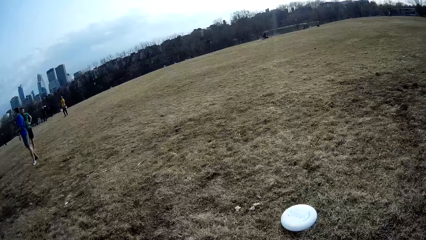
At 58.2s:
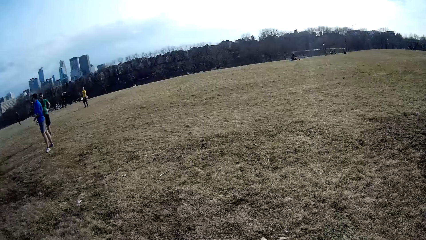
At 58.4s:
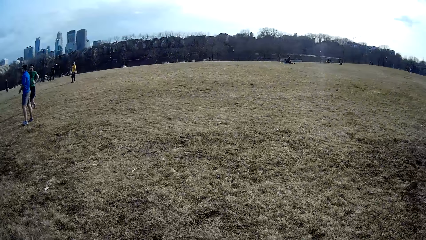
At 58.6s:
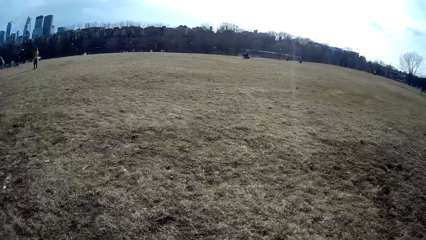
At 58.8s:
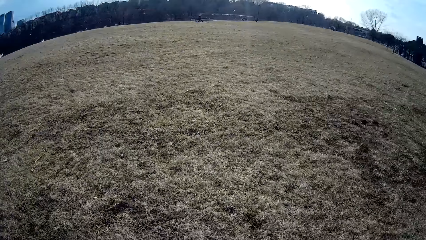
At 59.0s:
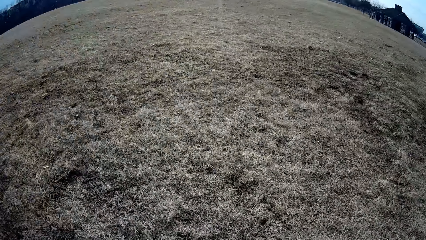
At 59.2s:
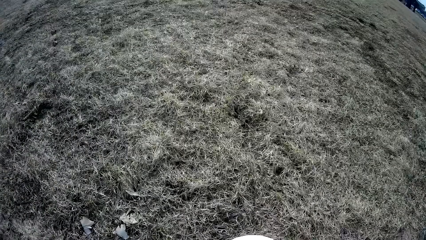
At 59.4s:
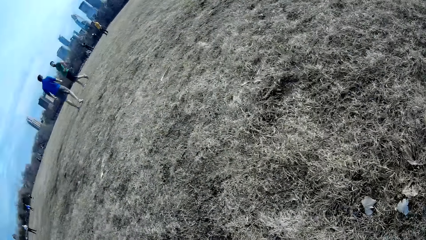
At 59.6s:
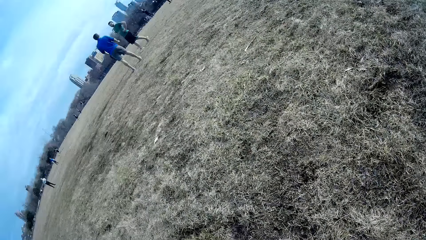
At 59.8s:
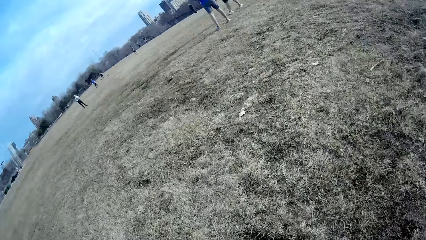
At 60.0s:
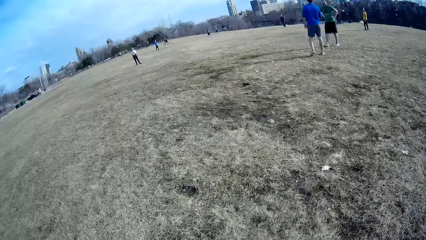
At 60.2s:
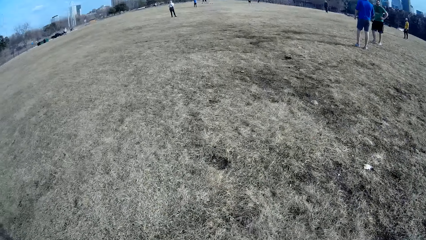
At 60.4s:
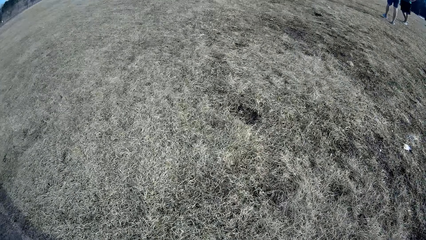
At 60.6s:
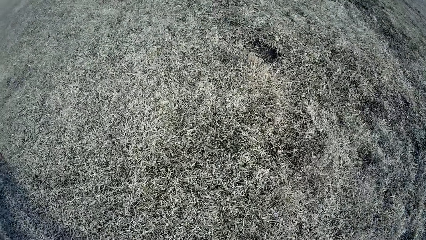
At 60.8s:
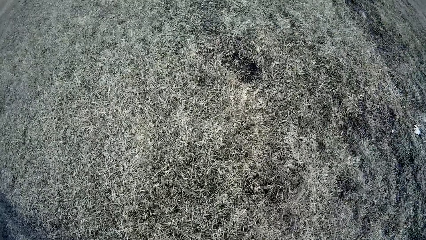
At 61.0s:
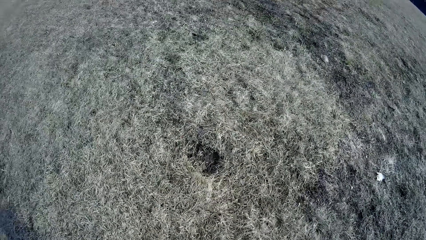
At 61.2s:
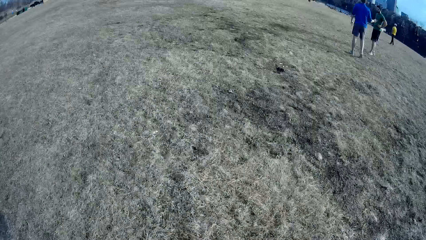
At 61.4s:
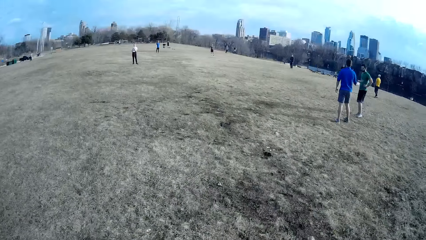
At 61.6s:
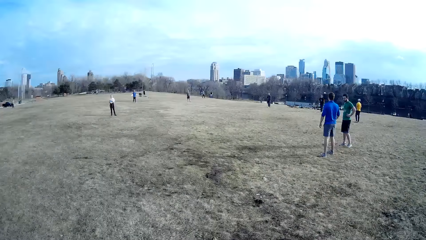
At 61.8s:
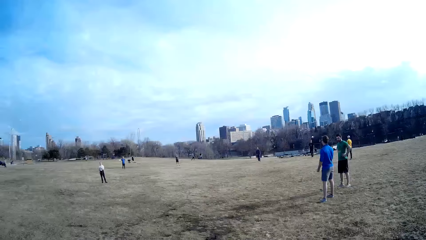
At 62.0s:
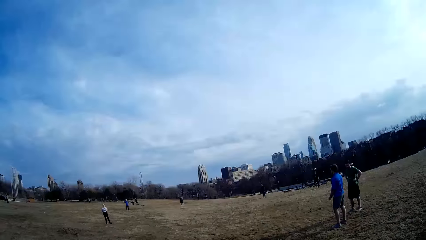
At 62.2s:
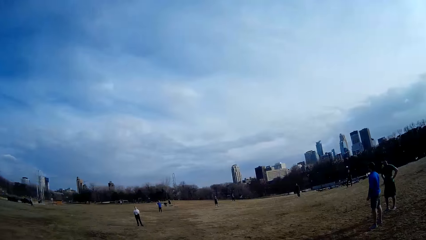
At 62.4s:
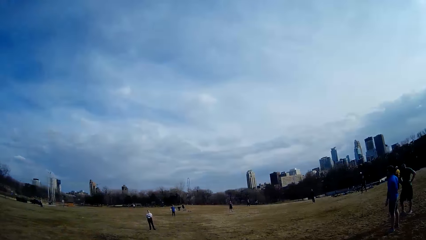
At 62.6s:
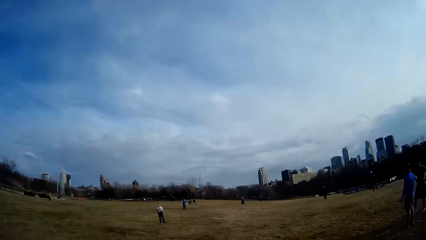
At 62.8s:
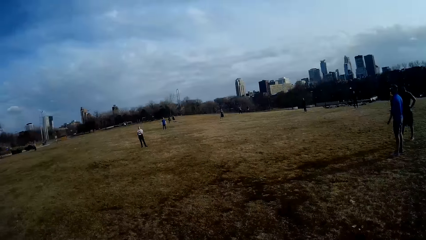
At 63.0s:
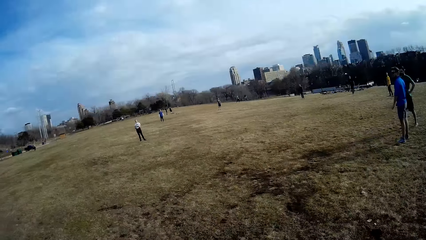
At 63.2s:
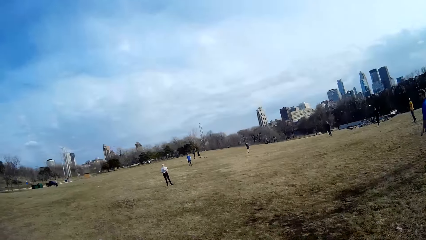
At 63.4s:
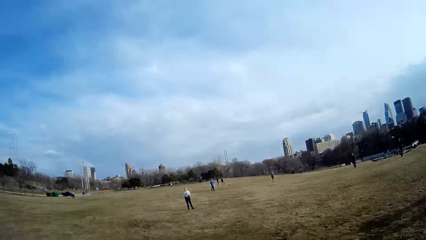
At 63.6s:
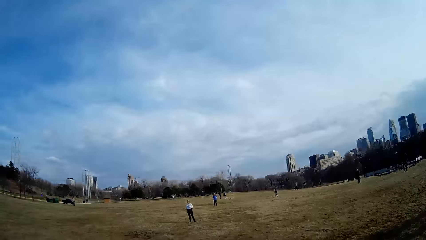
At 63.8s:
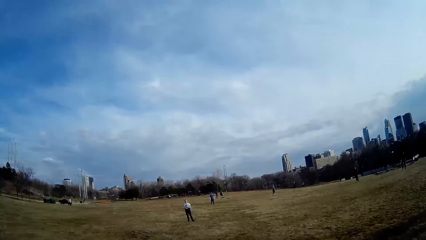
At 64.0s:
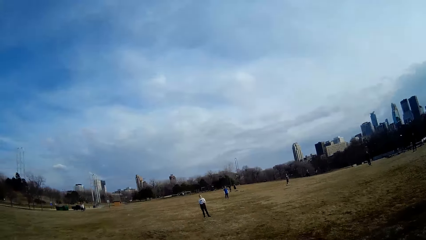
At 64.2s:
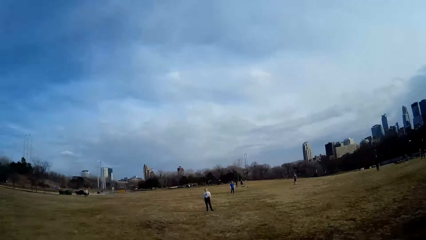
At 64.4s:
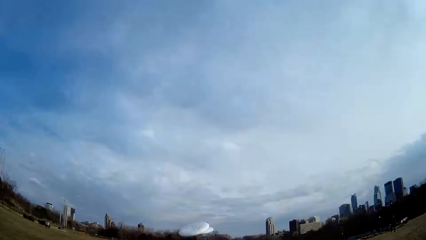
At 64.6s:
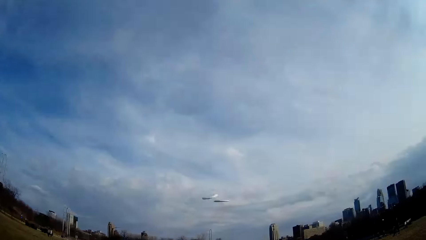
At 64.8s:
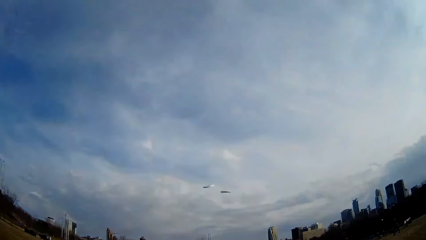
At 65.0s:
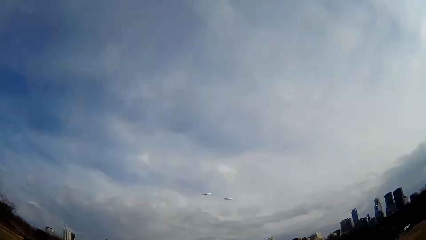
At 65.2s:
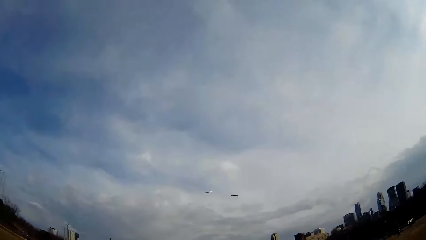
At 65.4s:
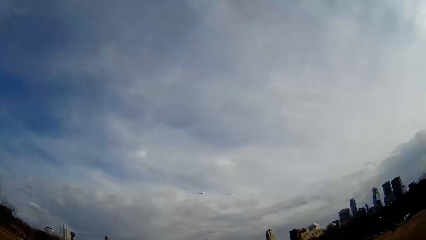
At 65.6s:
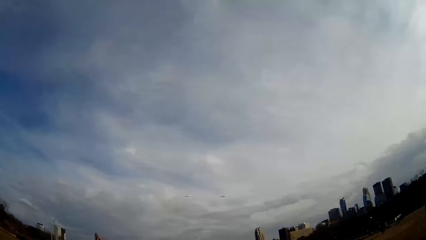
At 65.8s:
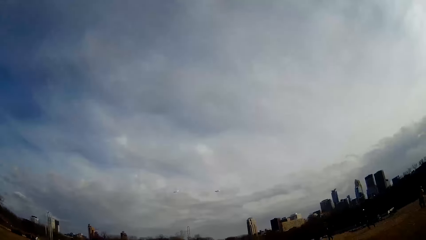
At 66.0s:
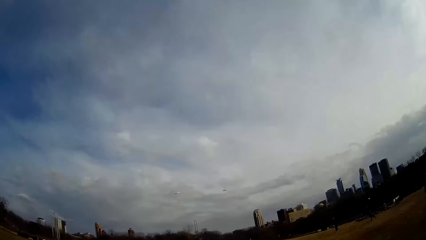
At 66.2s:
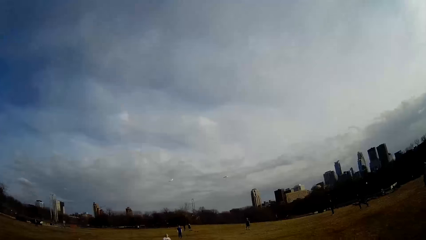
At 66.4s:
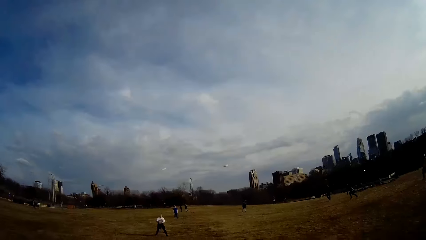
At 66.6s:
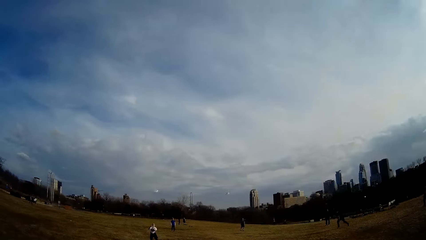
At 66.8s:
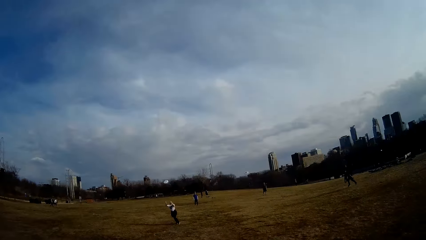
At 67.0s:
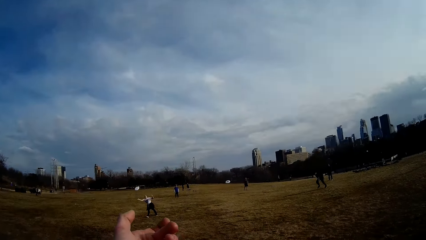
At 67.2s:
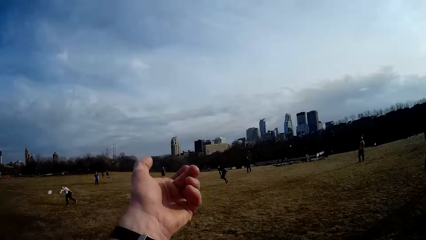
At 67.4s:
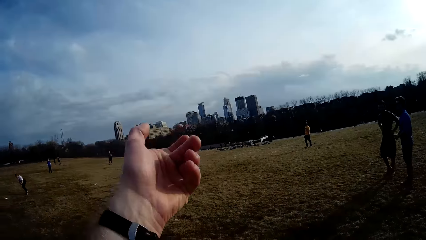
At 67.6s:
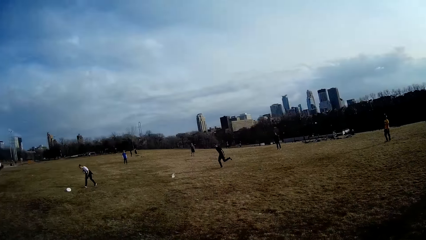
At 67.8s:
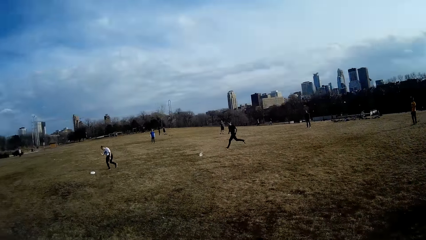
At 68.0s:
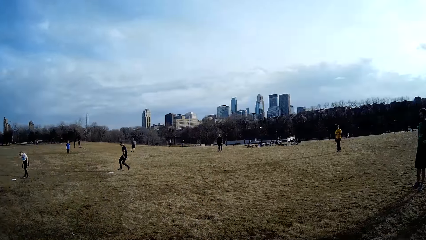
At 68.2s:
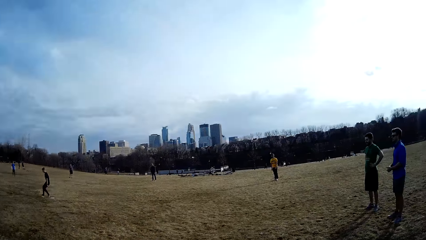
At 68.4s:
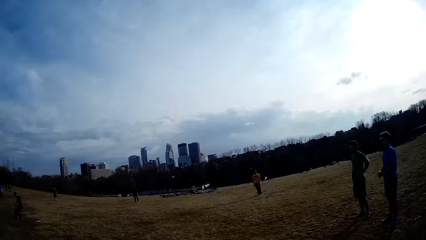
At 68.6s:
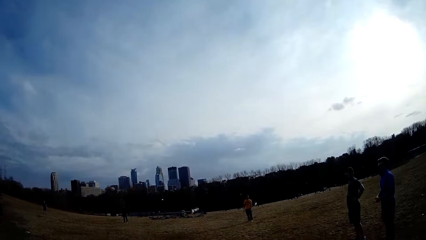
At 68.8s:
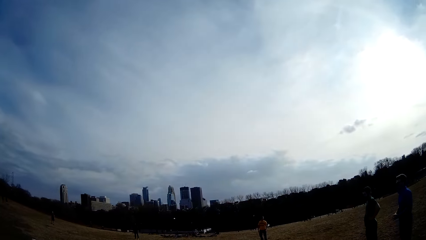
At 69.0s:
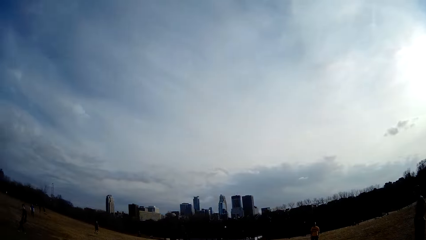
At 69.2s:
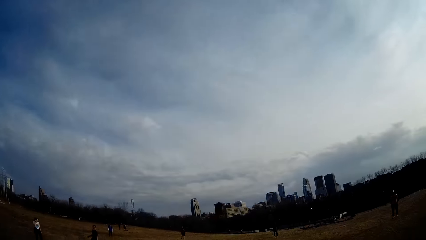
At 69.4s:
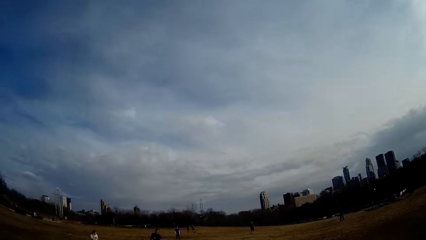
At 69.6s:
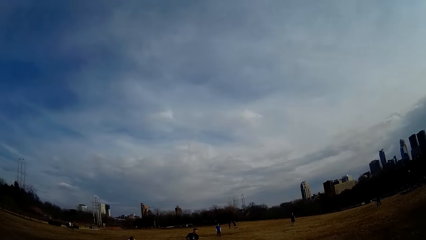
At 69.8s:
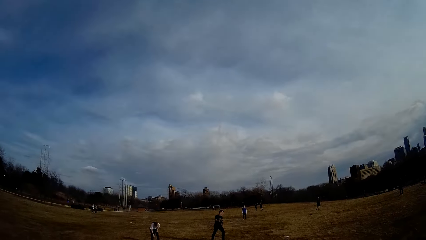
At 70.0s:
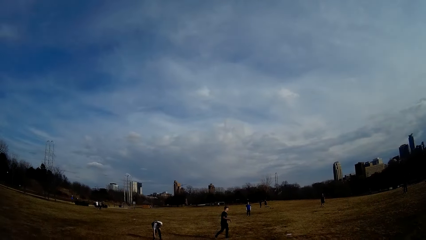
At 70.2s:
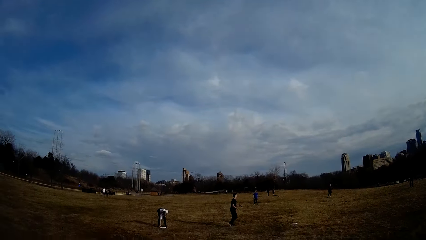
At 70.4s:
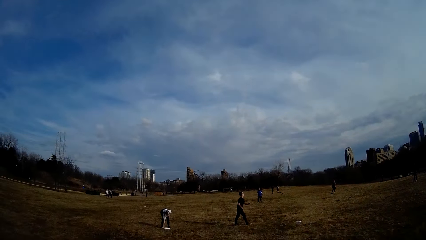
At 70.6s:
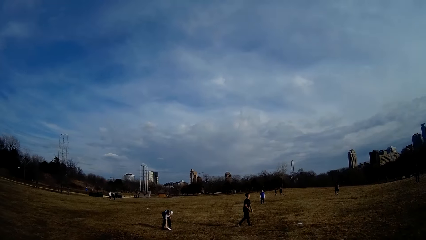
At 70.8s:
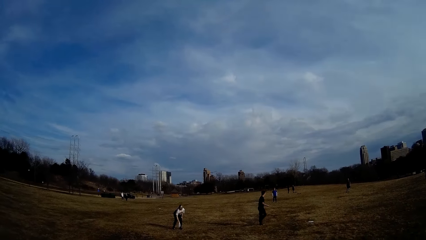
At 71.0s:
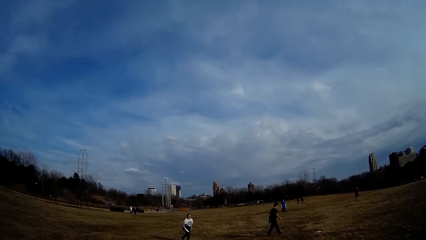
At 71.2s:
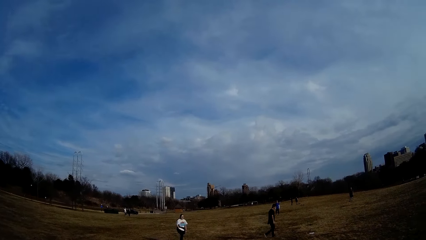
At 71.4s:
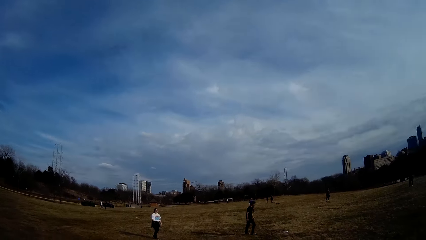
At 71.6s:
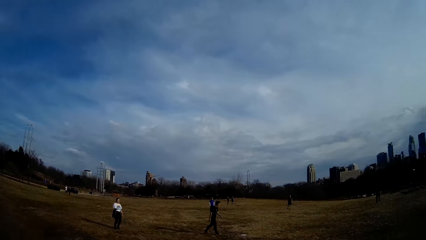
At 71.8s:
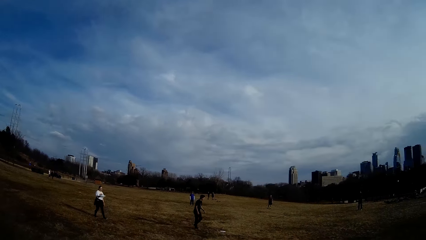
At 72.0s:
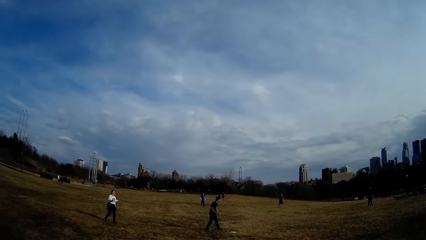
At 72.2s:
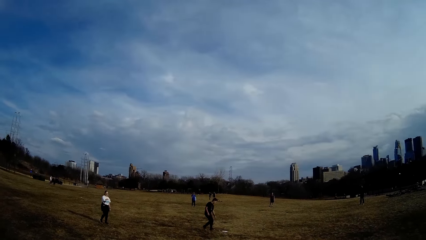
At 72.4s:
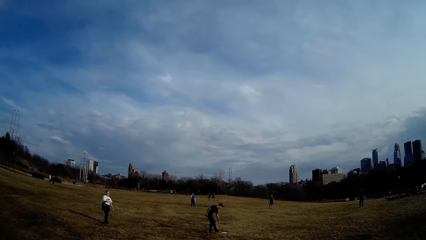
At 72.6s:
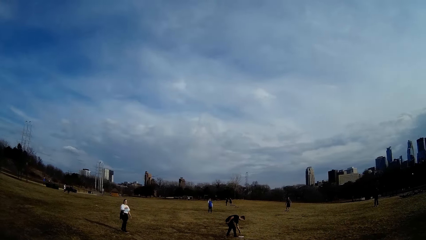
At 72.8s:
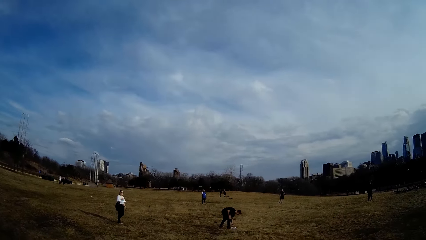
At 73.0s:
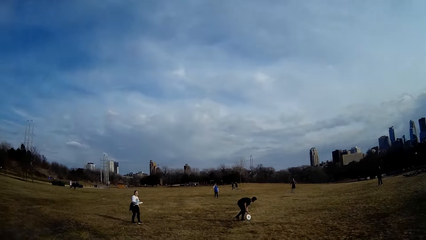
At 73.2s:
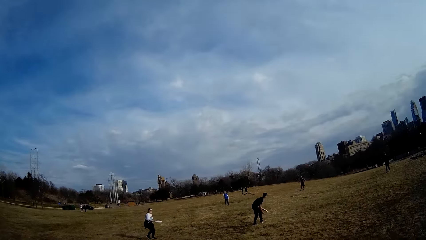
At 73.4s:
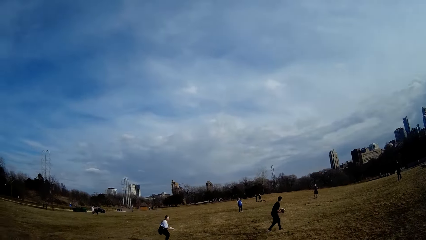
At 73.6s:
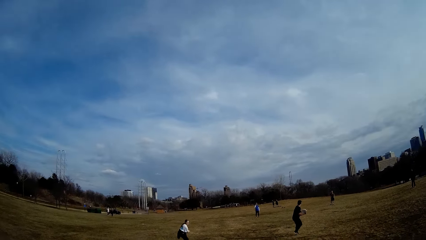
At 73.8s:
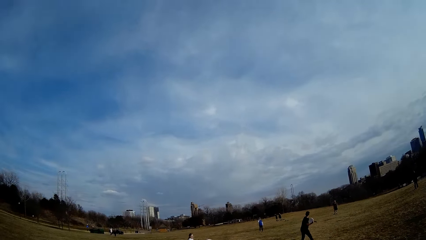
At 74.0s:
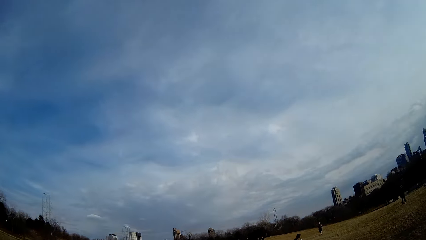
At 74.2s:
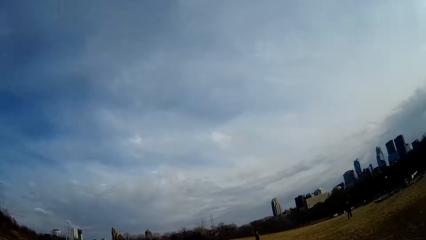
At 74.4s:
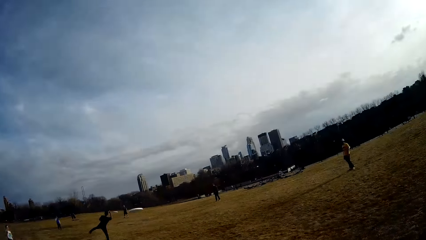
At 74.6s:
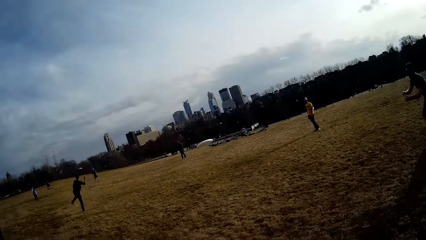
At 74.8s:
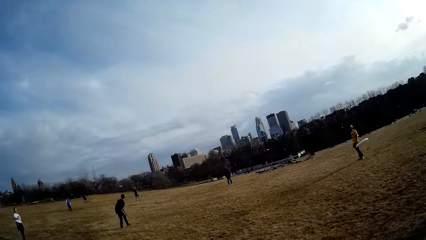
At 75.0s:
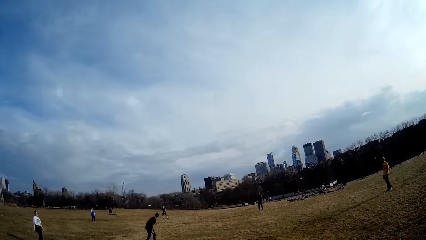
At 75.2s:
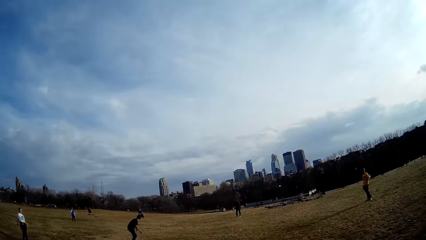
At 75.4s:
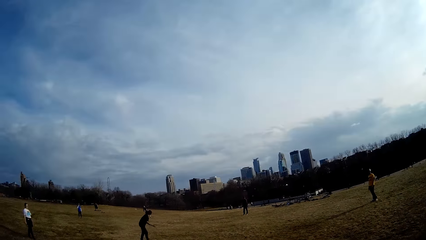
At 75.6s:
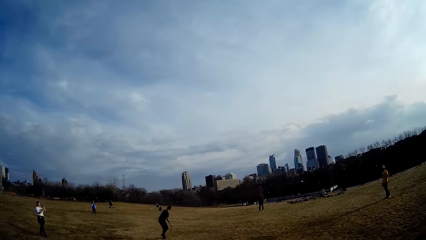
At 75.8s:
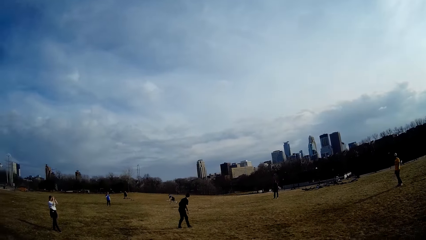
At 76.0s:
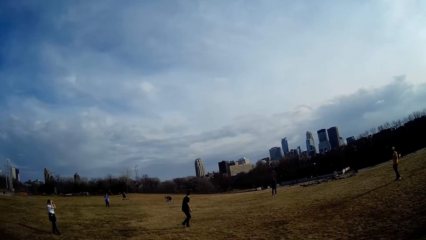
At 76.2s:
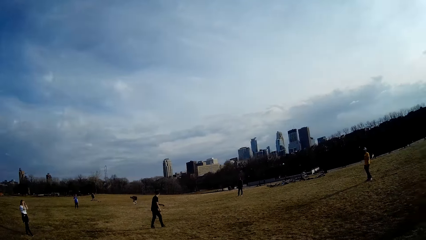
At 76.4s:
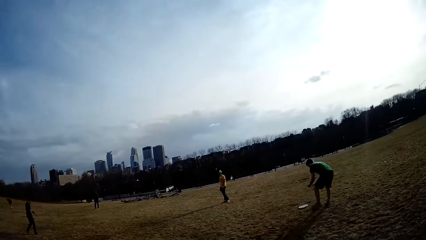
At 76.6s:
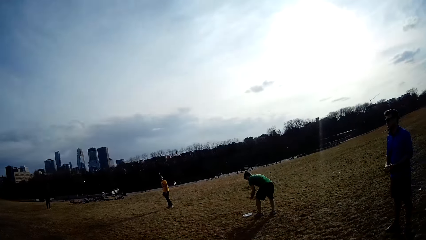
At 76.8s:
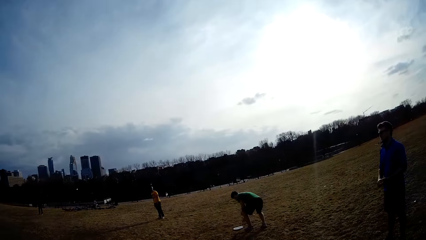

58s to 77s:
The camera wearer picks up the ball. They throw a discus. They watch flying balls in the air. They look around. A woman picks up a ball from the ground. A man flings a ball in the air.
